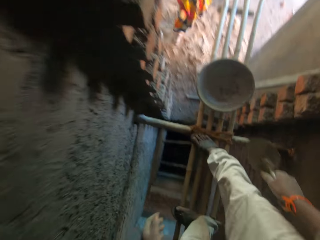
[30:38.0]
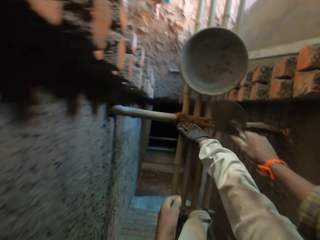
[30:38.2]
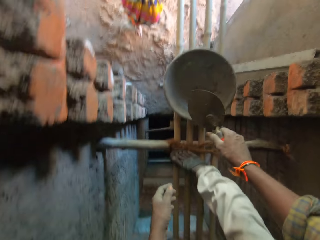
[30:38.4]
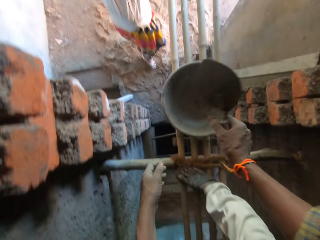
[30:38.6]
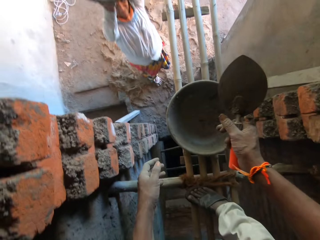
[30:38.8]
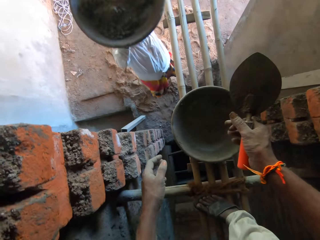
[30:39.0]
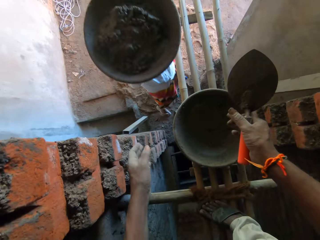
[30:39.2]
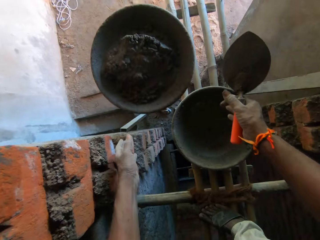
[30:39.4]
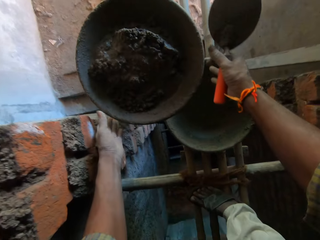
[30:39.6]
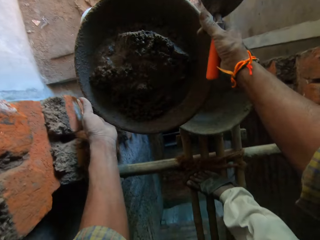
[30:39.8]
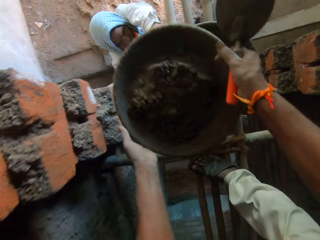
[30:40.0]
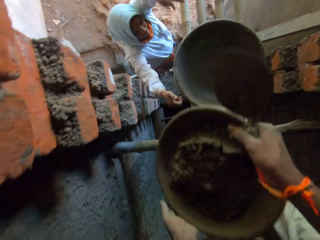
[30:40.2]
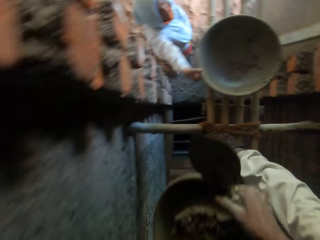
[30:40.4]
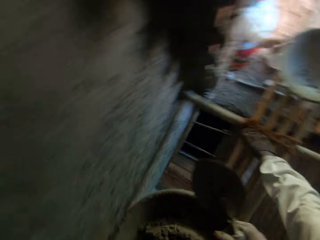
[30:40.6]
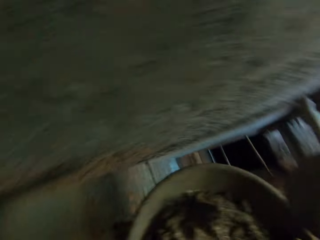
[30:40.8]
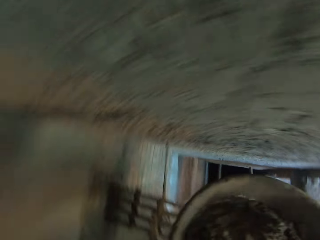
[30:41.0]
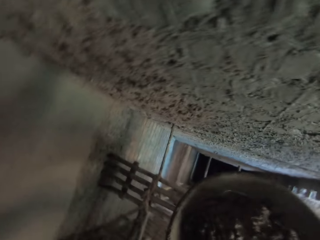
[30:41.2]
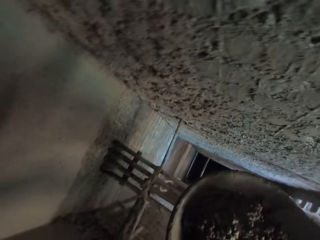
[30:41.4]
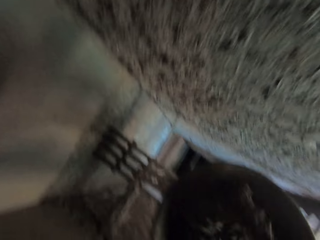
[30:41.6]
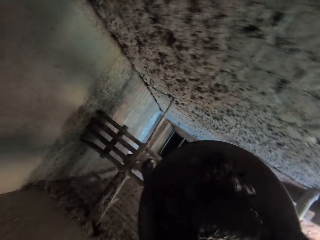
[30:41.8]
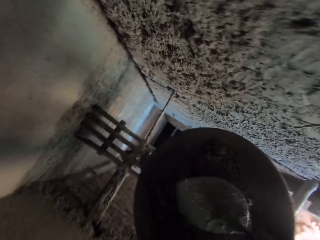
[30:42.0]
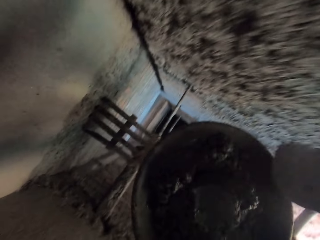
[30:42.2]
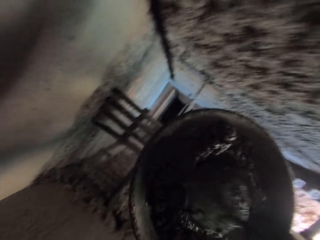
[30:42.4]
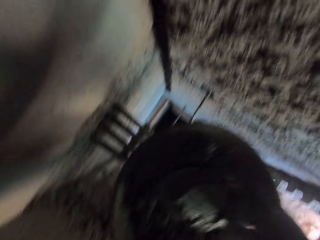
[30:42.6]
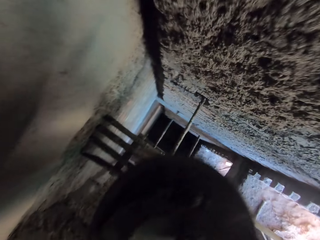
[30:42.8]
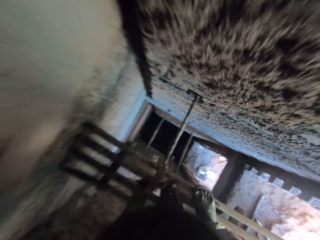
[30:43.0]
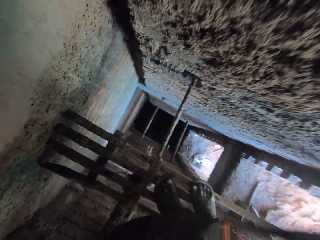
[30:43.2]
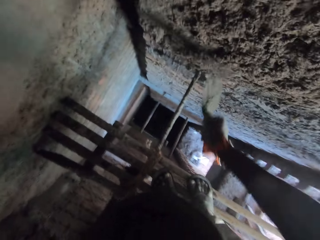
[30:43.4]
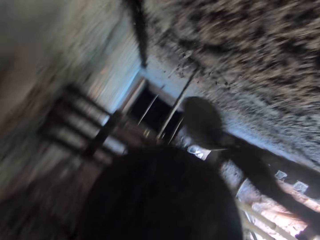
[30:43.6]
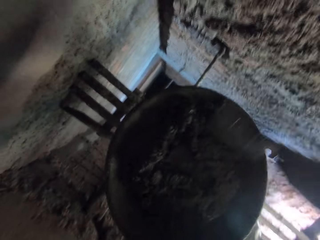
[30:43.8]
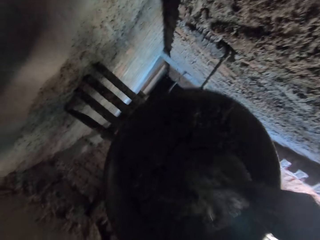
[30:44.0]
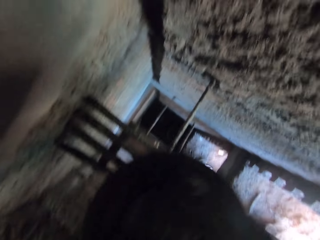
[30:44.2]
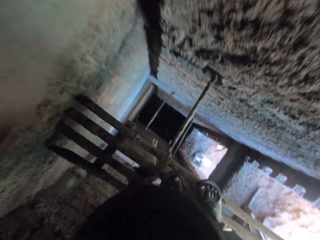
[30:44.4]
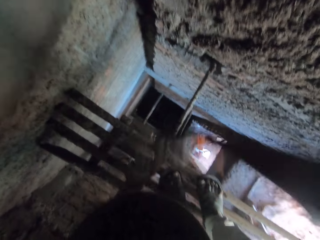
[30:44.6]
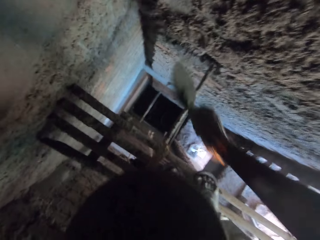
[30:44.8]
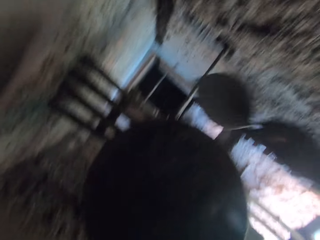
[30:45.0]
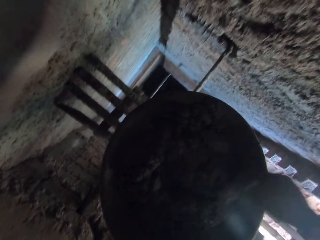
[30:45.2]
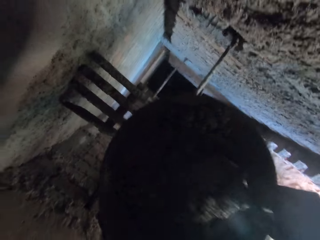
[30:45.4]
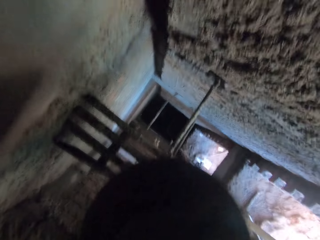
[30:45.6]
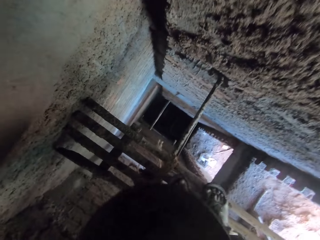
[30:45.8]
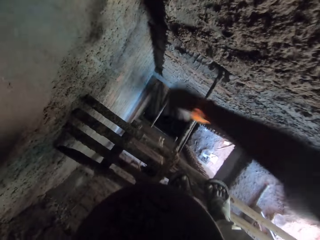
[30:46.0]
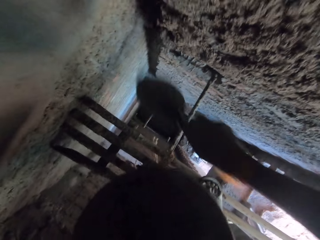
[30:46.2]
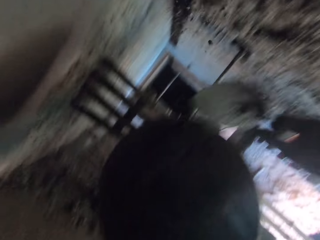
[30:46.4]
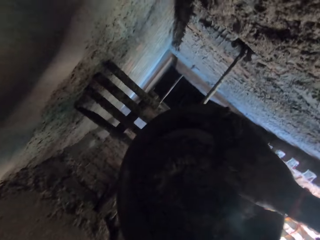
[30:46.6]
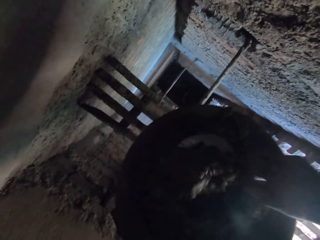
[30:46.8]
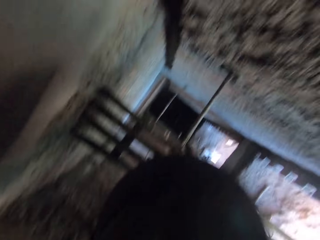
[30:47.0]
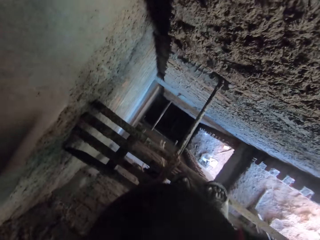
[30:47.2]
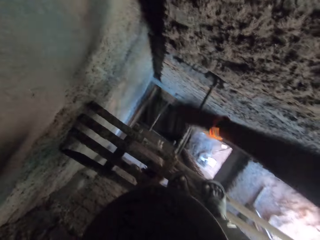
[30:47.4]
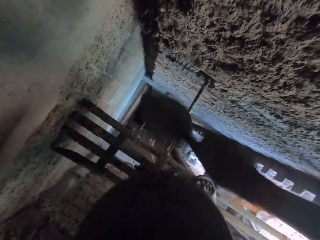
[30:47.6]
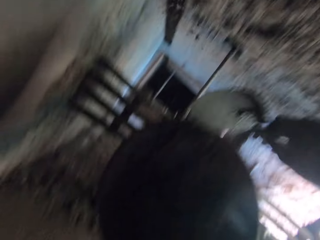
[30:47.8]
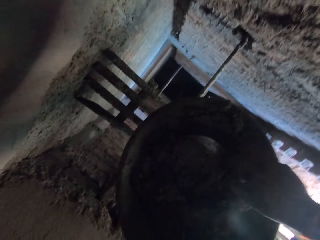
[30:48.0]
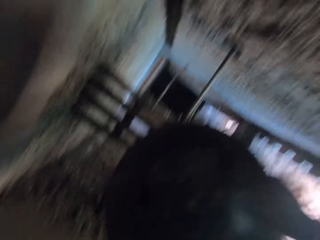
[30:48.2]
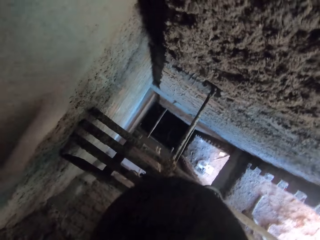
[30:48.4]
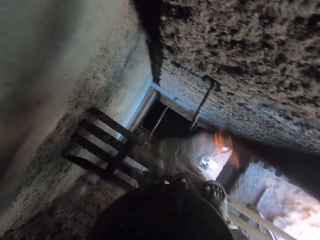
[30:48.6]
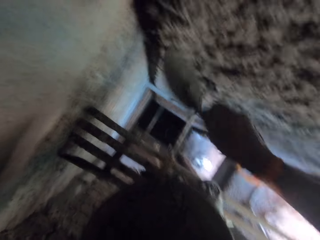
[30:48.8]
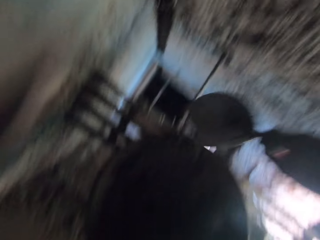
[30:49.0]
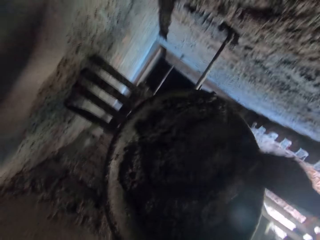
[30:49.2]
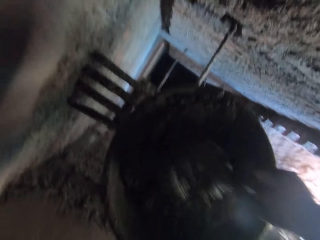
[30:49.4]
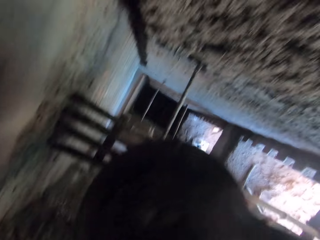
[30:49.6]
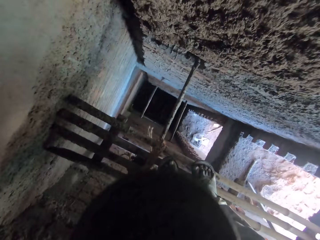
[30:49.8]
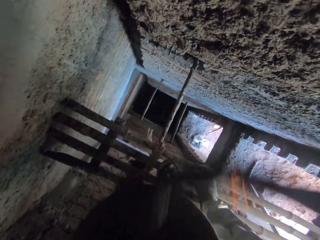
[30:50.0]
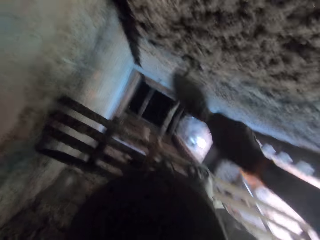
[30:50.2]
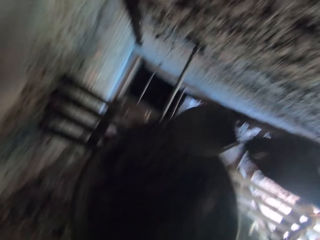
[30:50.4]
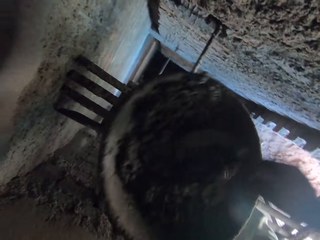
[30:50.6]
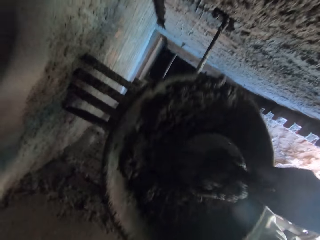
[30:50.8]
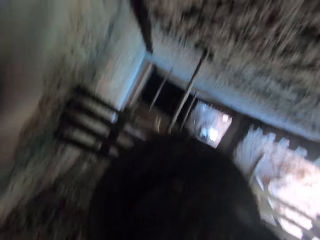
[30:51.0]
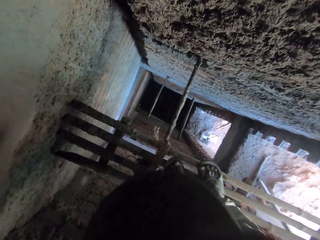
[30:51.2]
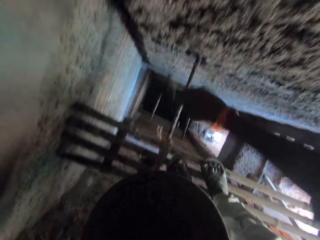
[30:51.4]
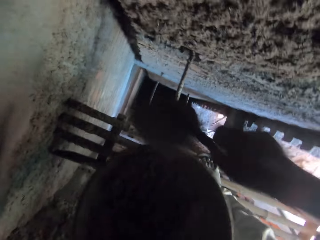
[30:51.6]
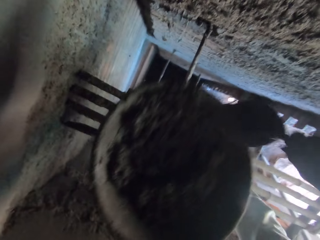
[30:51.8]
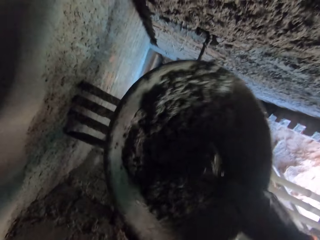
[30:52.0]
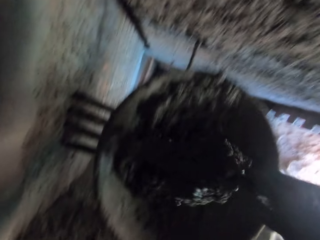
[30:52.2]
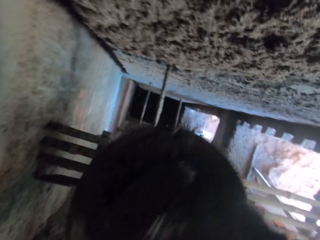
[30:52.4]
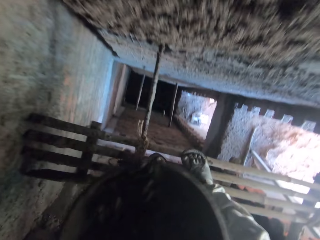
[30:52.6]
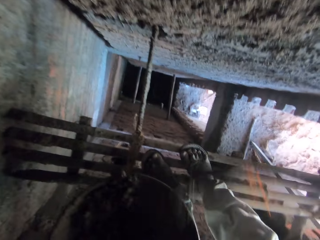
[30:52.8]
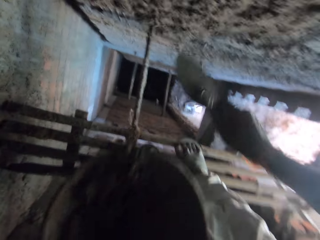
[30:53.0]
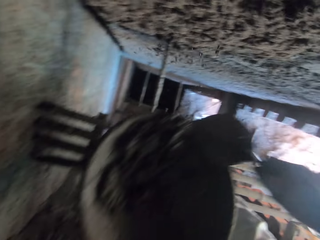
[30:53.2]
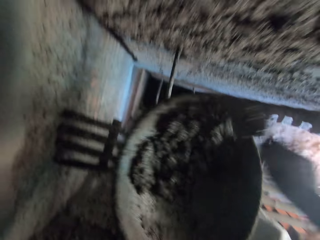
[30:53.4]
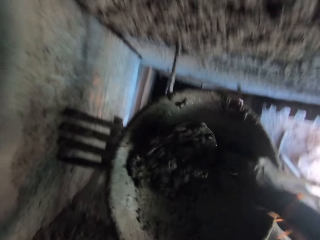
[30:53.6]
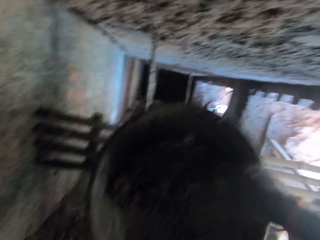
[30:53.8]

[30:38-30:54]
The woman passes the head pan to the camera wearer with both hands. The camera wearer takes the tray. He looks around. He mixes mortar in the head pan with the trowel in his right hand. He scoops mortar from the head pan with the trowel in his right hand. He throws the mortar on the wall with the trowel in his right hand. He scoops mortar from the head pan with the trowel in his right hand. He throws the mortar on the wall with the trowel in his right hand. He scoops mortar from the head pan with the trowel in his right hand. He throws the mortar on the wall with the trowel in his right hand. He scoops mortar from the head pan with the trowel in his right hand. He throws the mortar on the wall with the trowel in his right hand. He scoops mortar from the head pan with the trowel in his right hand. He throws the mortar on the wall with the trowel in his right hand. He scoops mortar from the head pan with the trowel in his right hand. He throws the mortar on the wall with the trowel in his right hand. He scoops mortar from the head pan with the trowel in his right hand. He throws the mortar on the wall with the trowel in his right hand. He scoops mortar from the head pan with the trowel in his right hand. He throws the mortar on the wall with the trowel in his right hand. He scoops mortar from the head pan with the trowel in his right hand.
